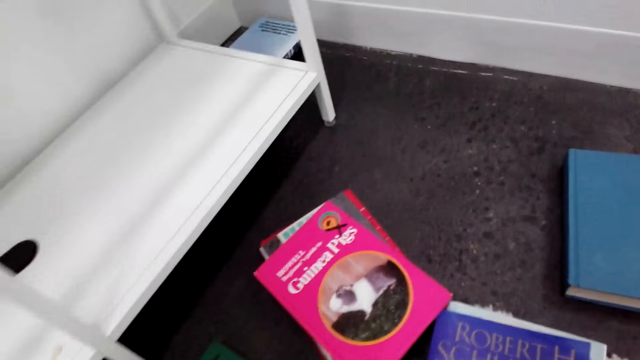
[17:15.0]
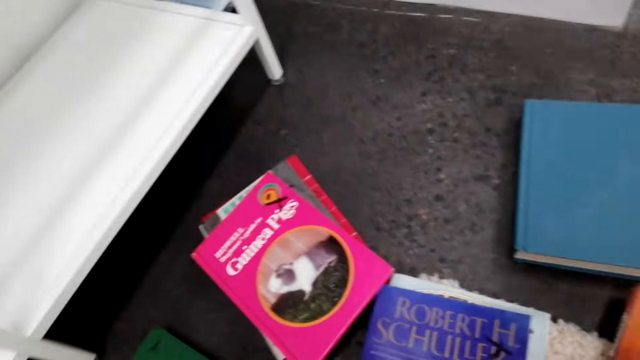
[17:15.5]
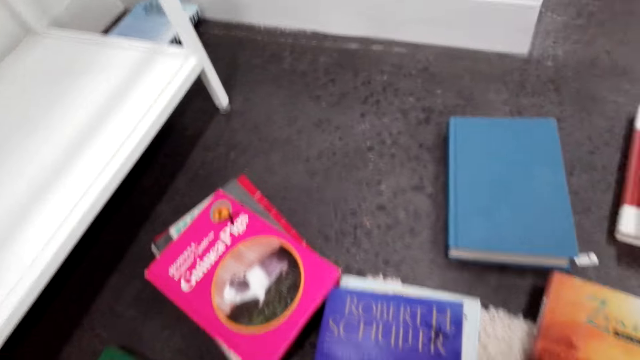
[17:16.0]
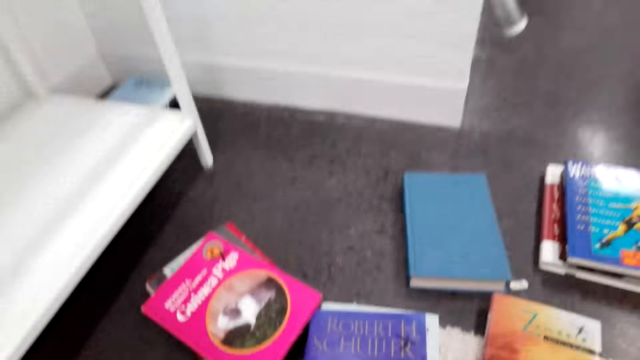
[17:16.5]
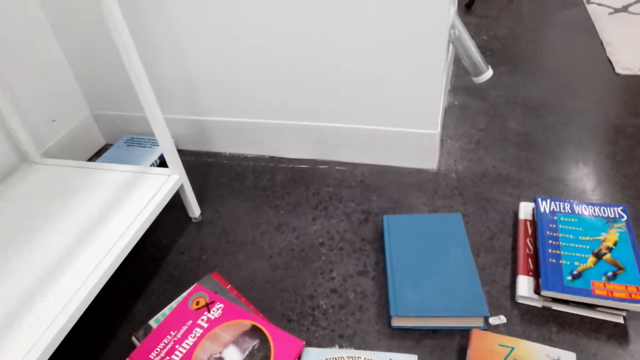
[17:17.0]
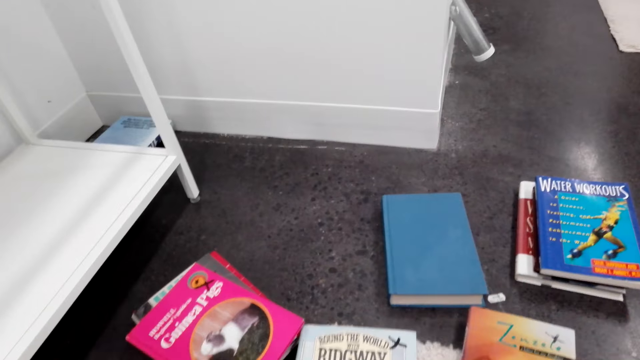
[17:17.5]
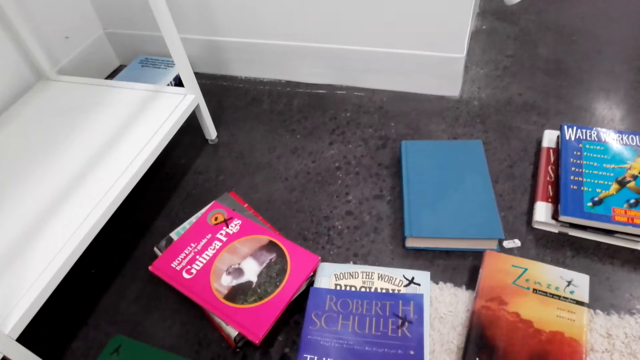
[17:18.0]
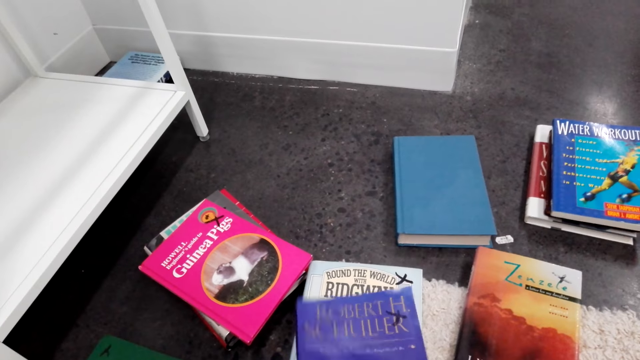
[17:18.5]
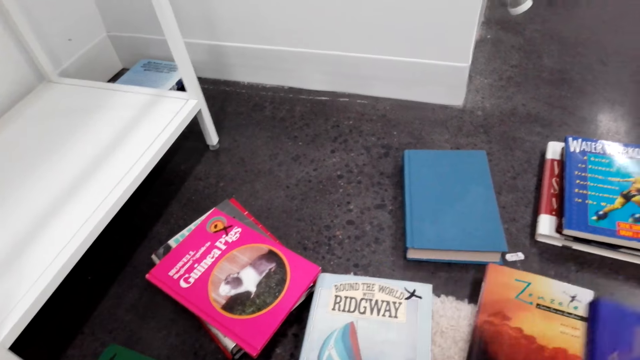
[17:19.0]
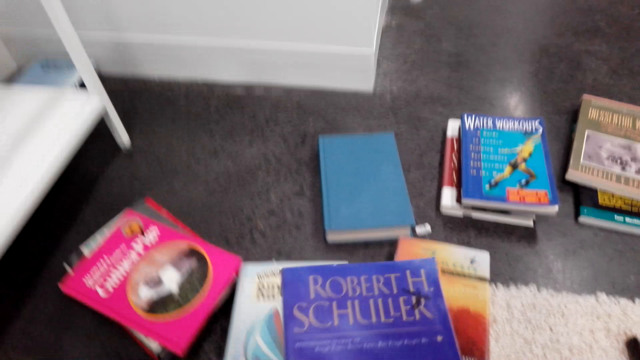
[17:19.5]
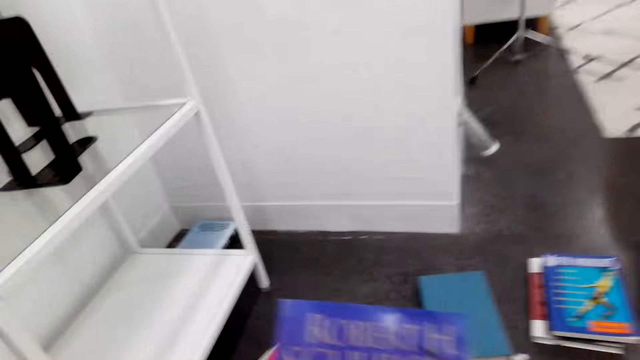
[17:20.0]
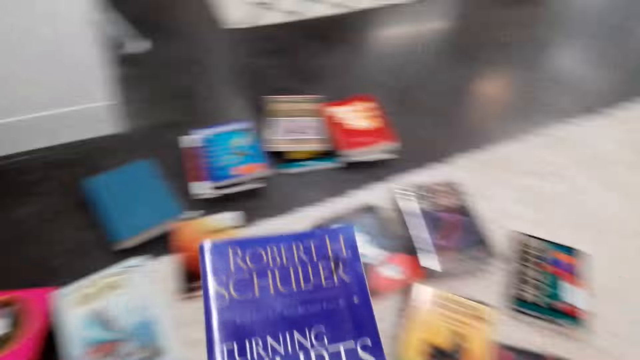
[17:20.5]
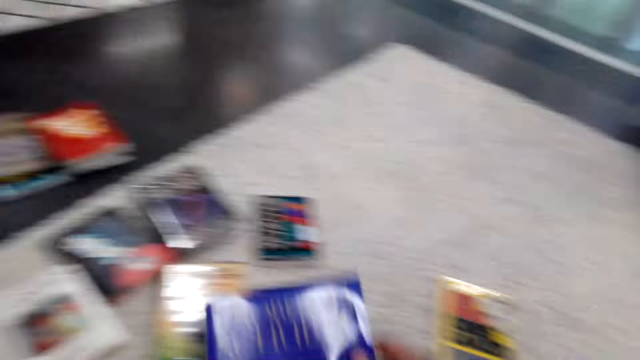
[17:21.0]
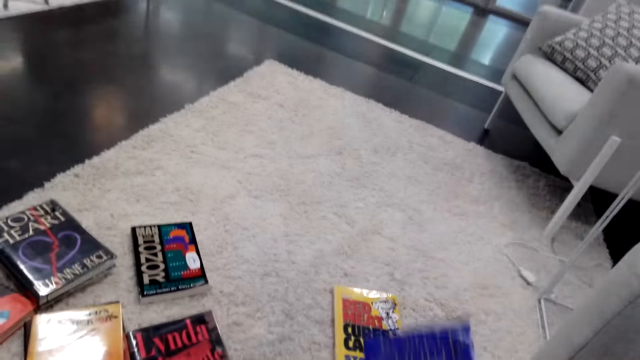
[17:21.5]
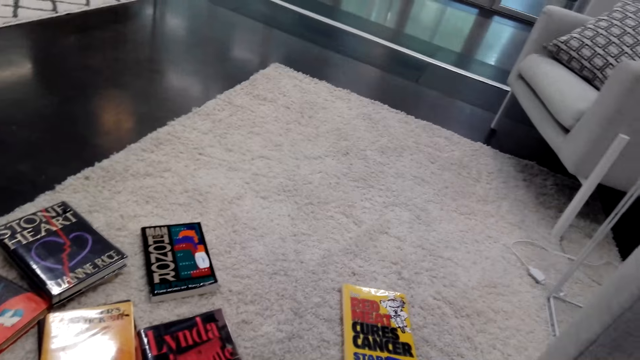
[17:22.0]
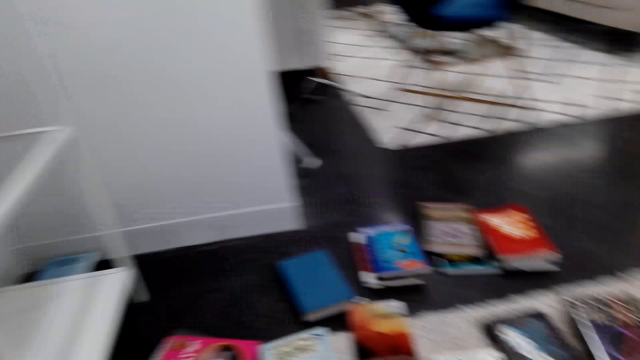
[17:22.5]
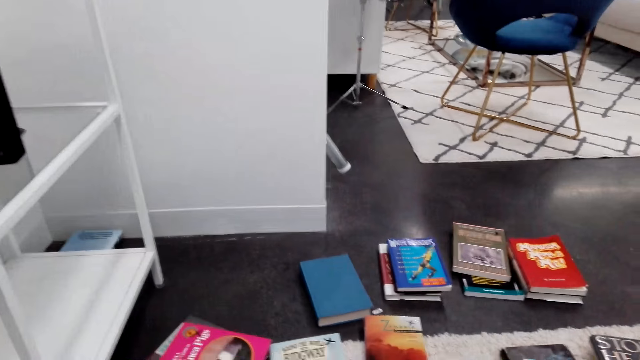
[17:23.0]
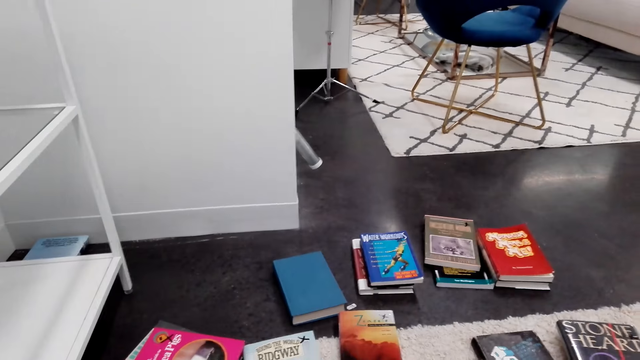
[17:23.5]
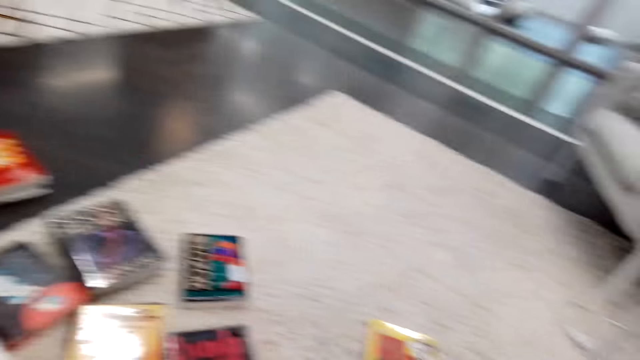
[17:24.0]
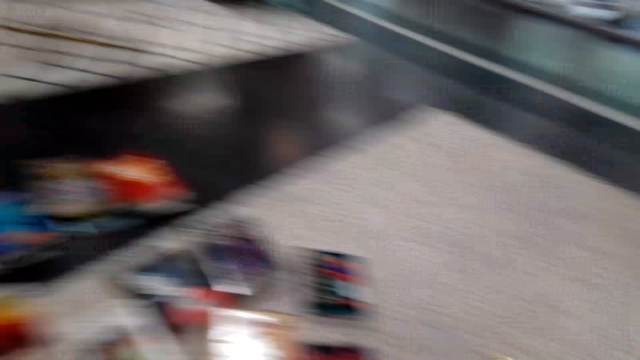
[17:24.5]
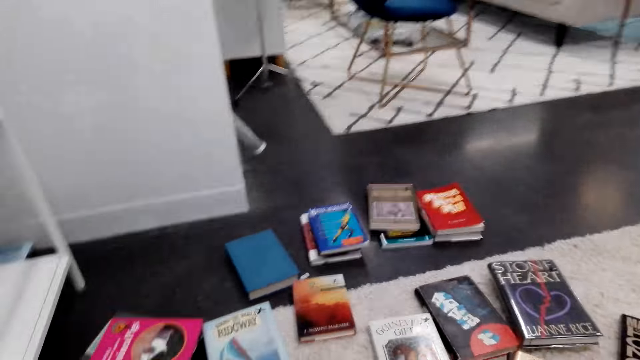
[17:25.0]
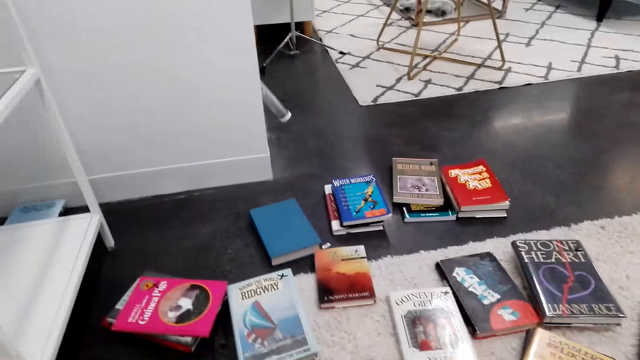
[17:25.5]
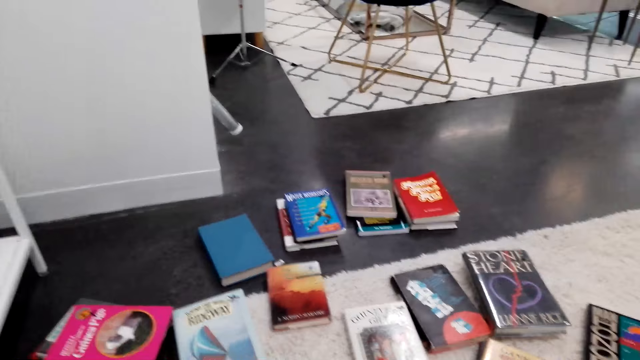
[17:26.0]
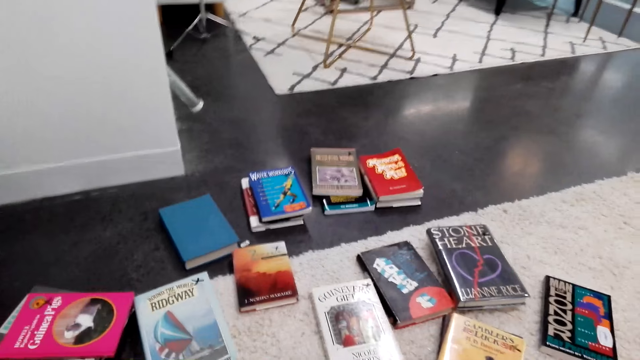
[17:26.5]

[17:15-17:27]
The camera wearer moves a book aside. They scout for particular books on the floor.

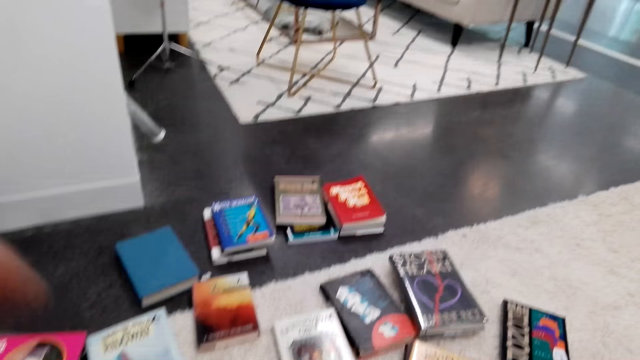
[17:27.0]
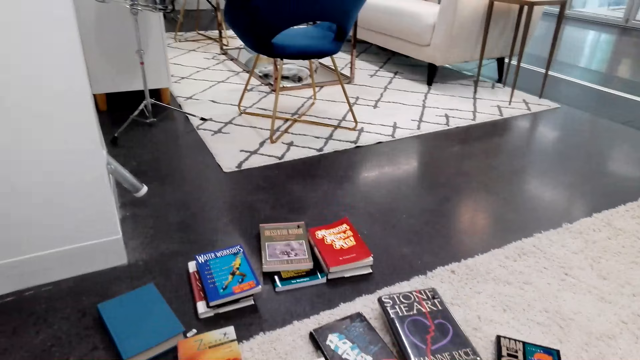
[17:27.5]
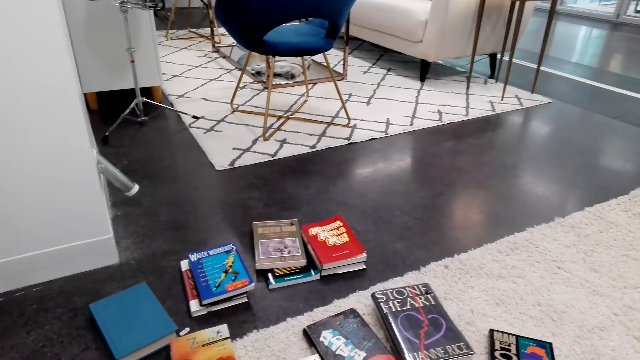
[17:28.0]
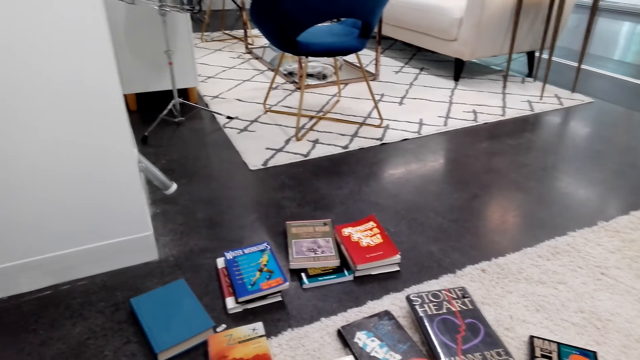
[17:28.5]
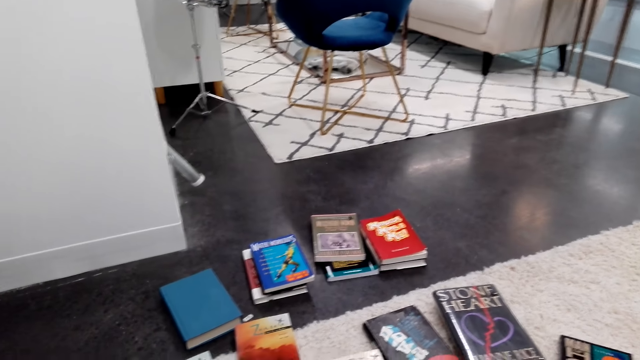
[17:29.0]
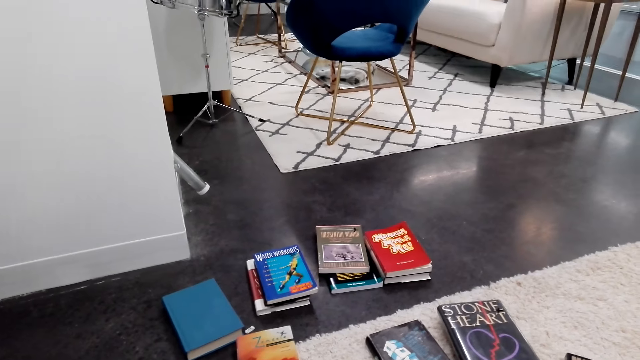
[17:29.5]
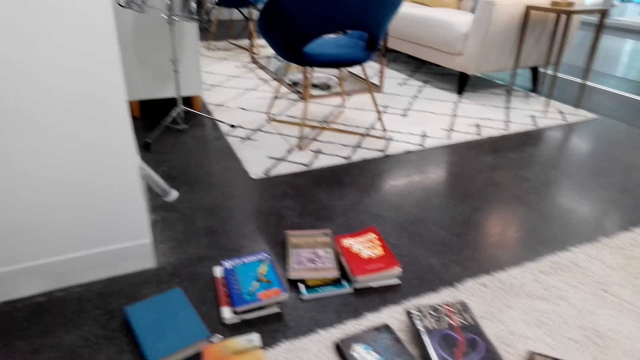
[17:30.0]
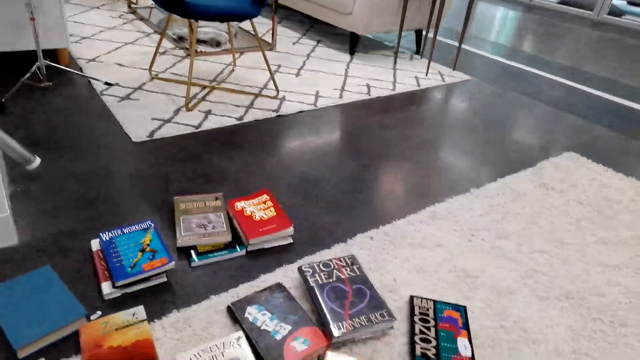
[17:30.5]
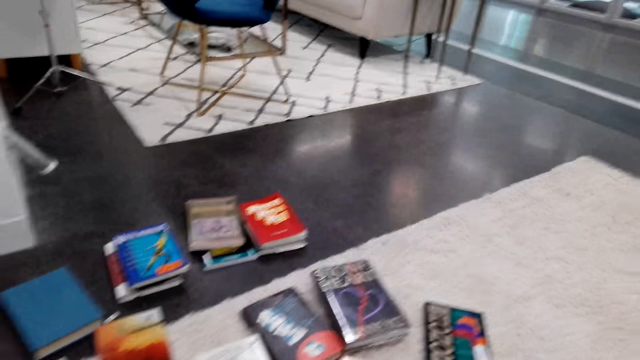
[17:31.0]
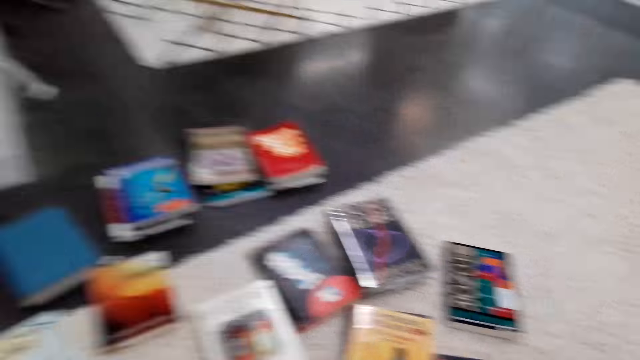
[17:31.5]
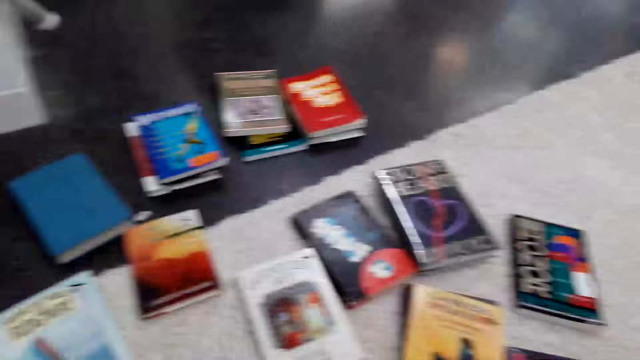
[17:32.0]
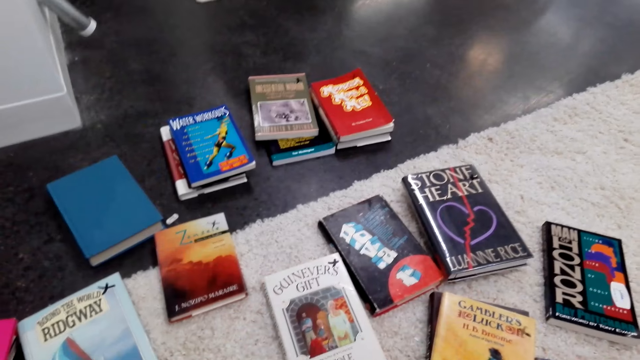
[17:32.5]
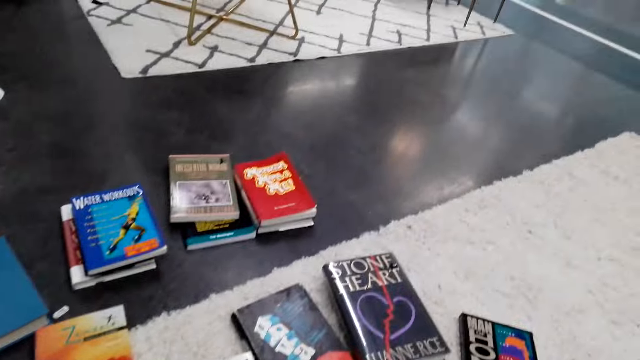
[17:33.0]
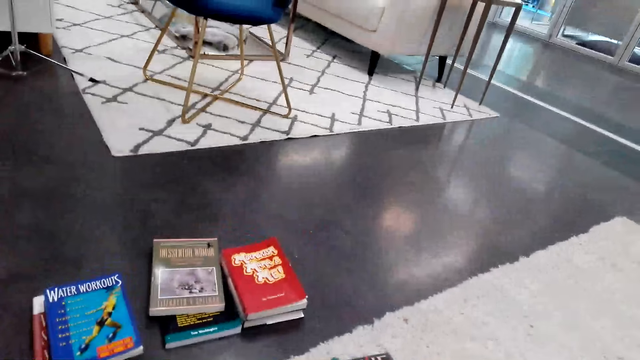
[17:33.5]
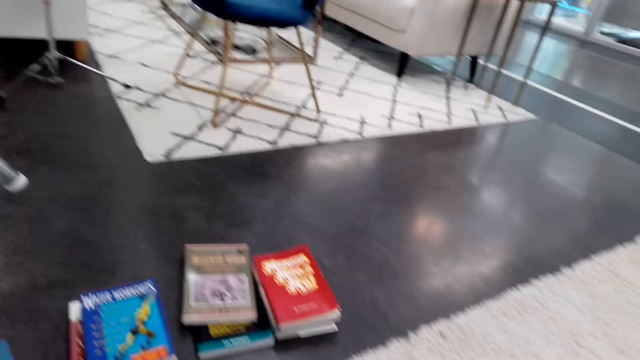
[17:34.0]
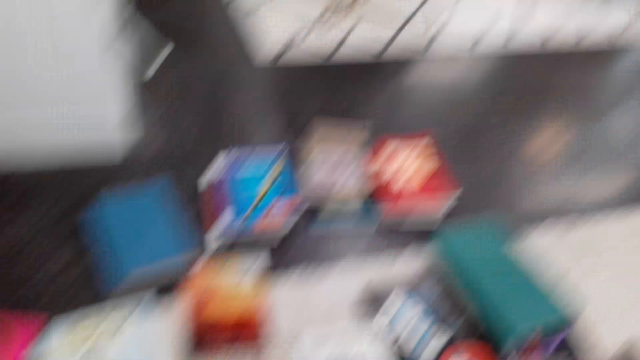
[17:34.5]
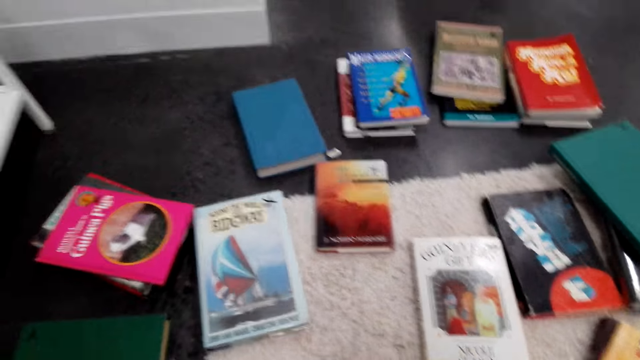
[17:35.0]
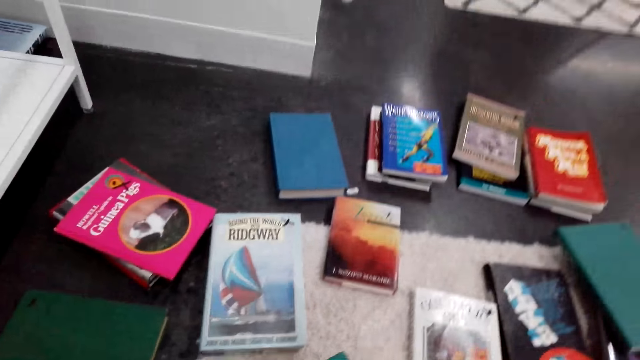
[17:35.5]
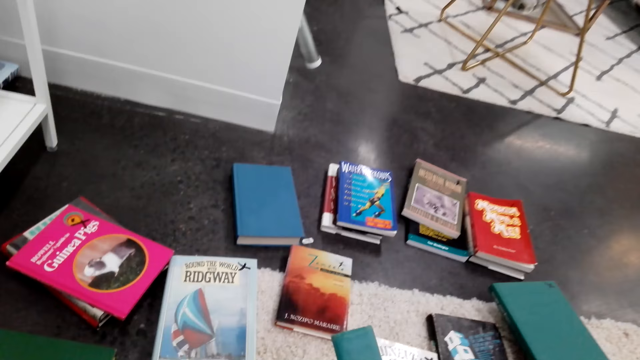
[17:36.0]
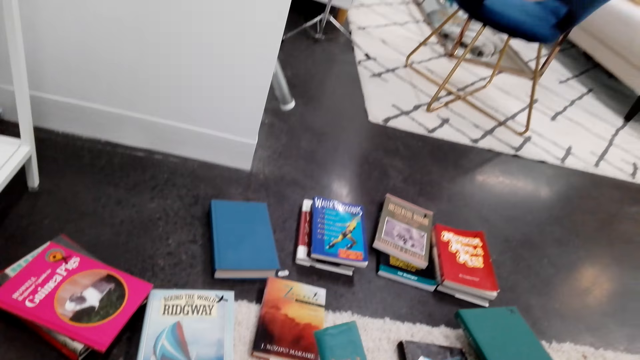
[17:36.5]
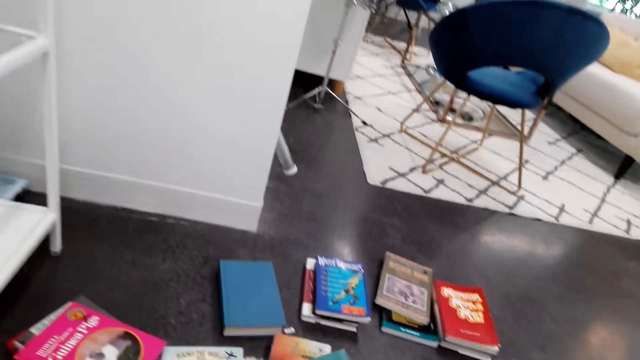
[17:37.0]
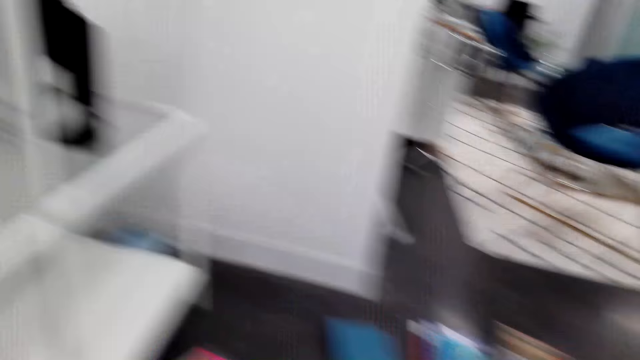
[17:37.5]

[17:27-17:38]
The camera wearer holds a book.
